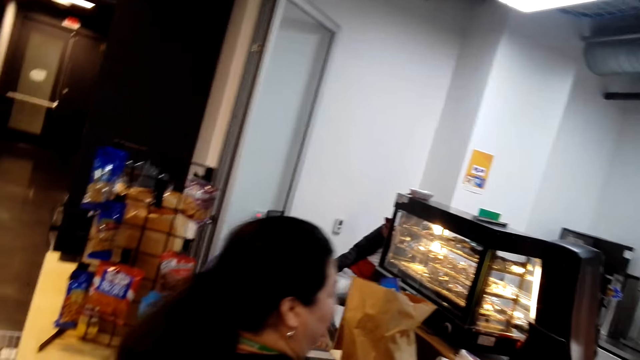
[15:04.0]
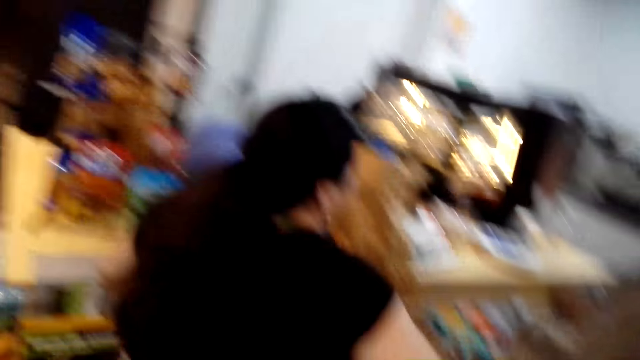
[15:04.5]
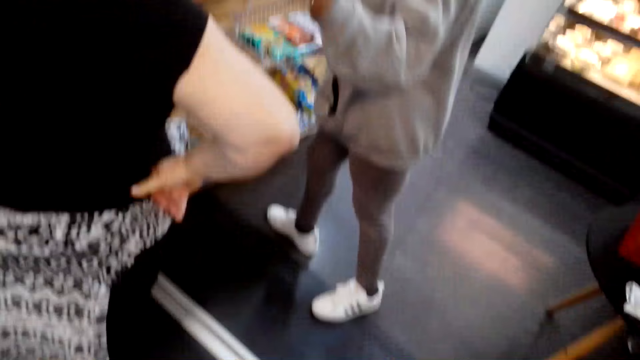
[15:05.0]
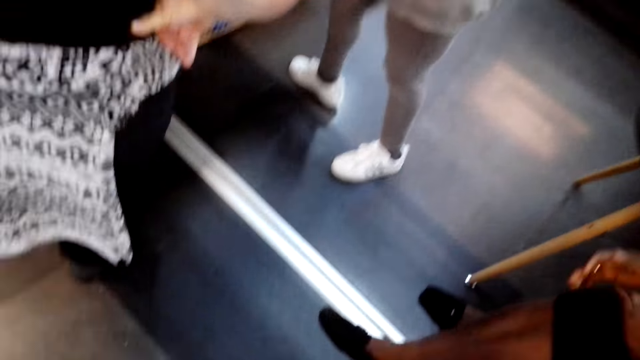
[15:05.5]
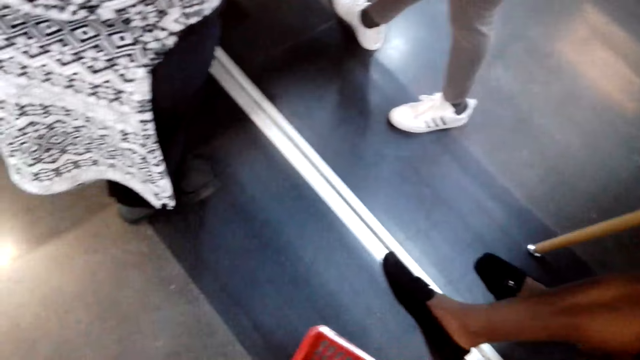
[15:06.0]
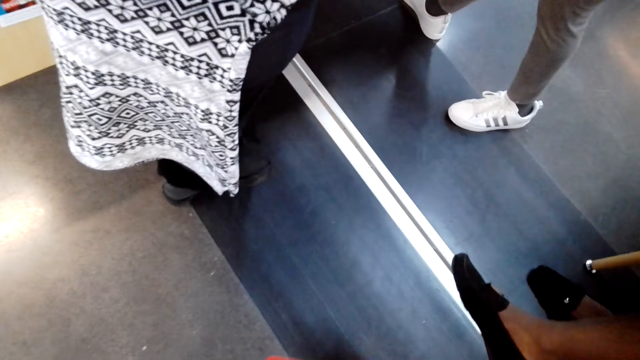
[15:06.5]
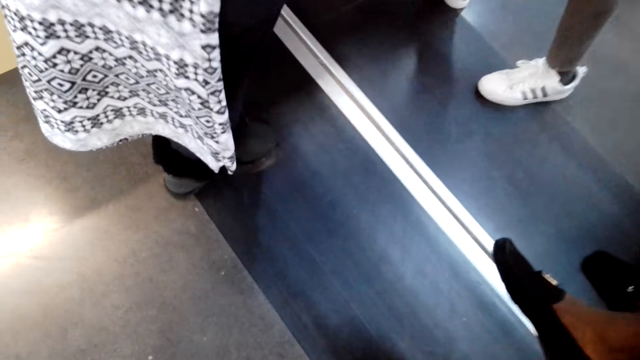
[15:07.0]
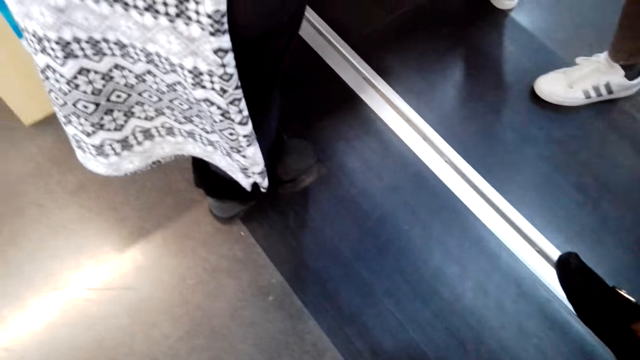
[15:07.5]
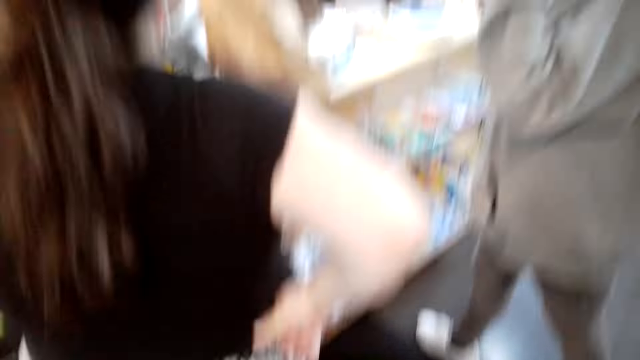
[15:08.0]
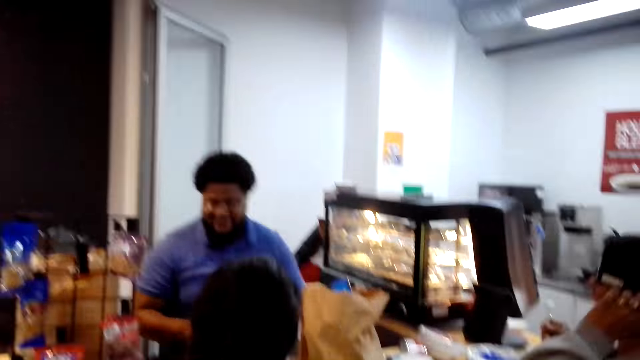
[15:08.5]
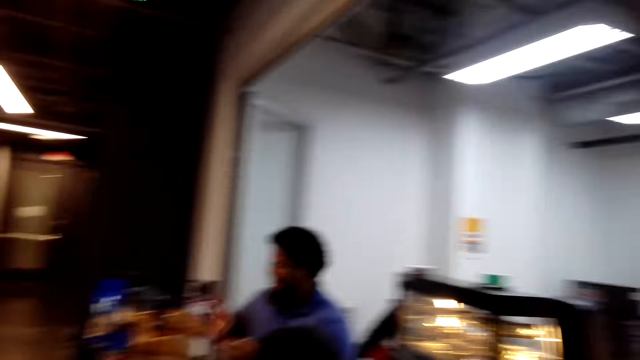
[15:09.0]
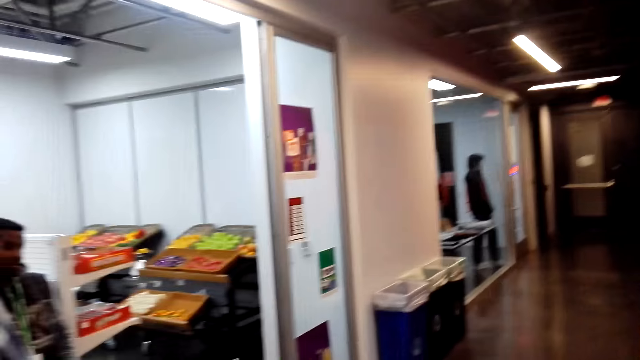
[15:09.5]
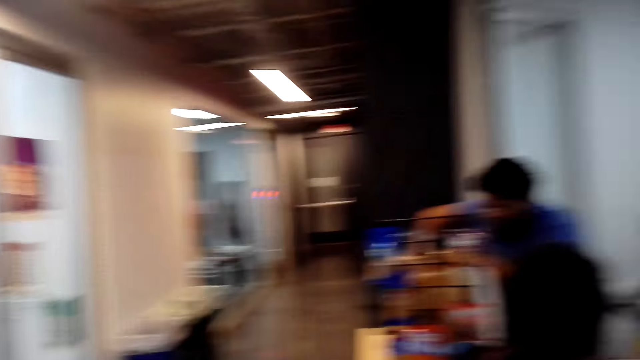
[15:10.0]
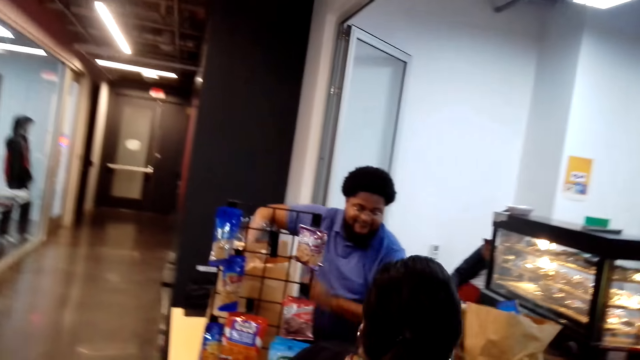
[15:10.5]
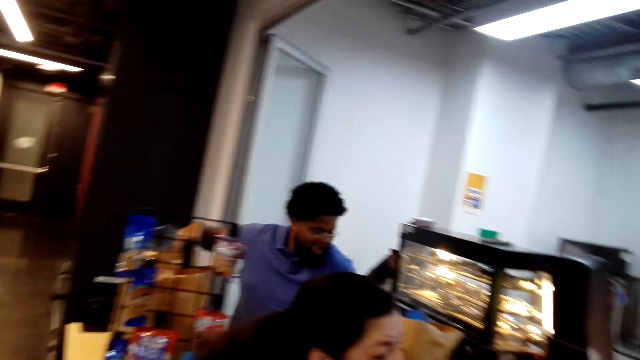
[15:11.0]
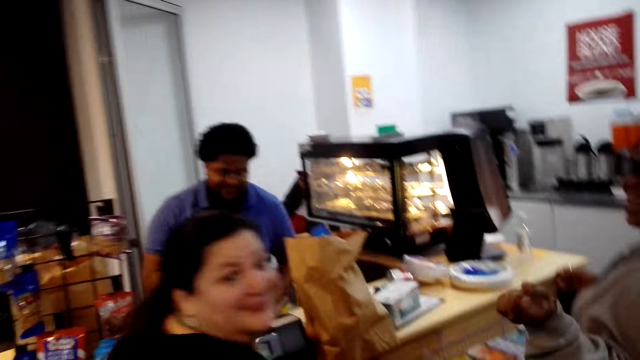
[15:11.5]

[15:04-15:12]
The camera wearer holds the shopping basket.

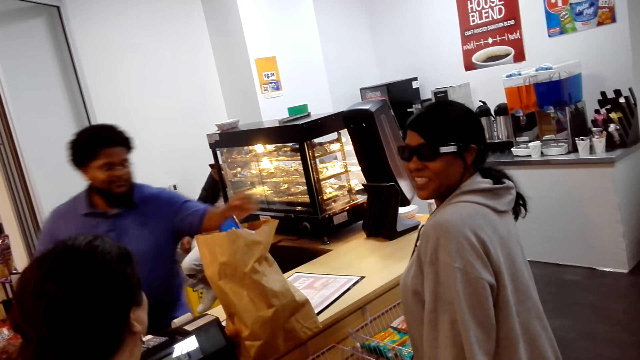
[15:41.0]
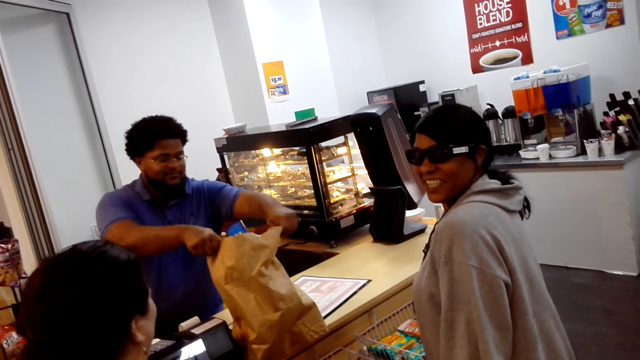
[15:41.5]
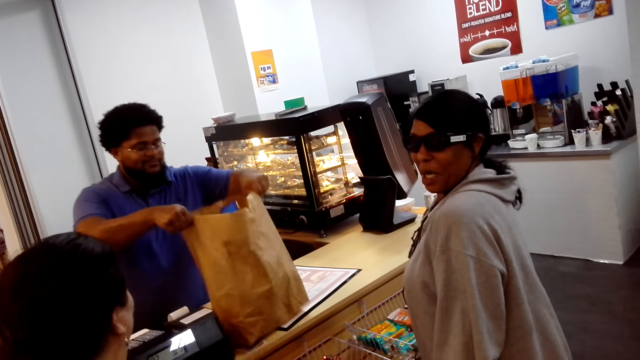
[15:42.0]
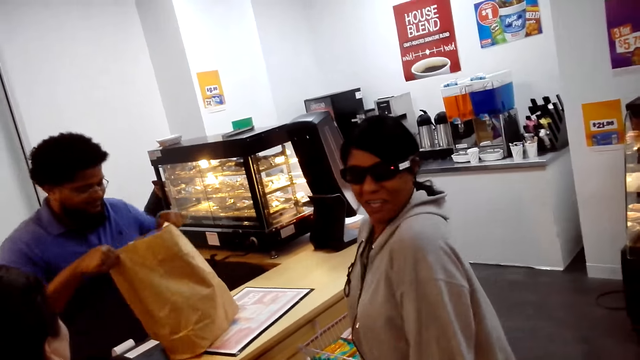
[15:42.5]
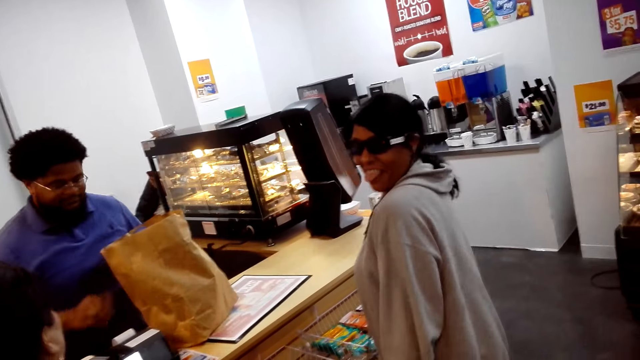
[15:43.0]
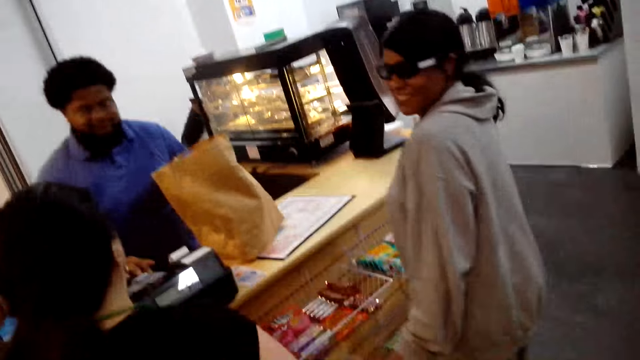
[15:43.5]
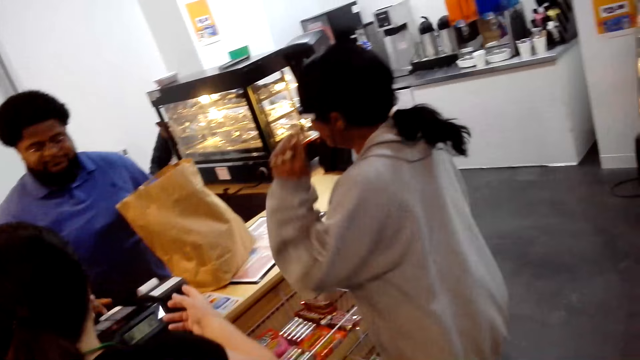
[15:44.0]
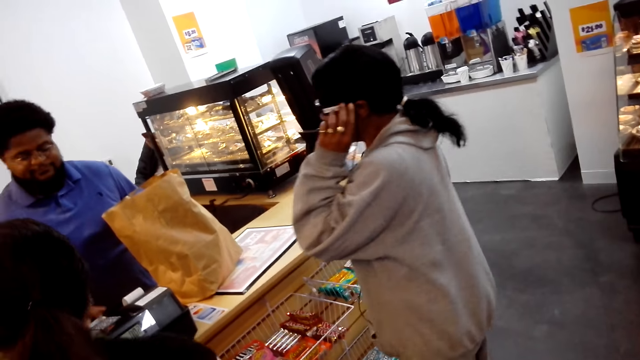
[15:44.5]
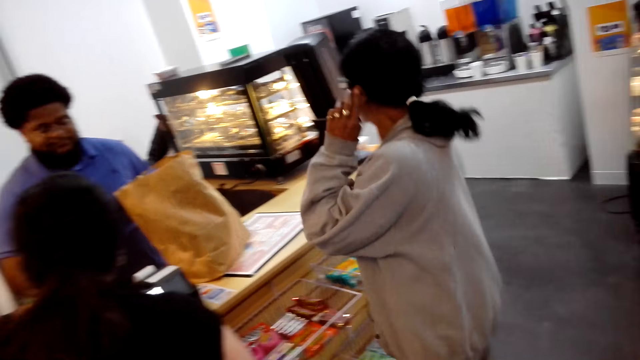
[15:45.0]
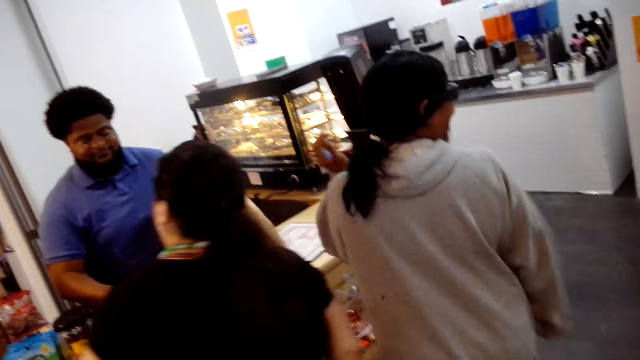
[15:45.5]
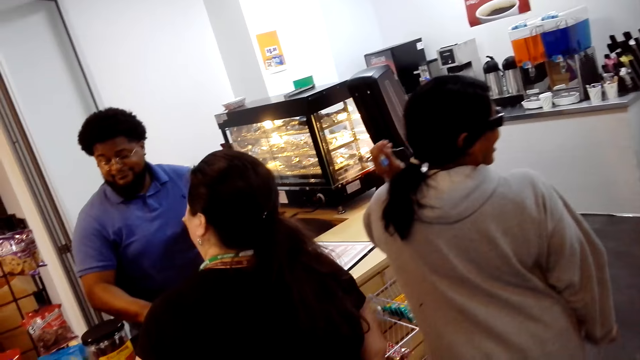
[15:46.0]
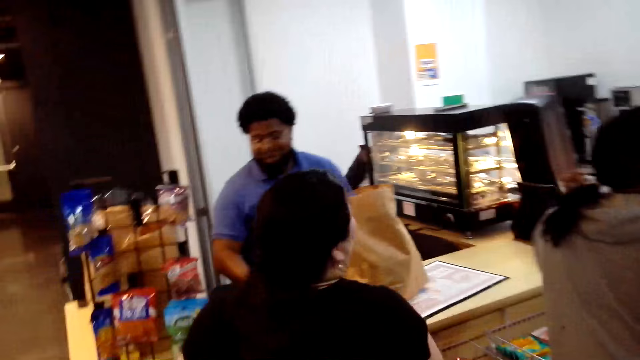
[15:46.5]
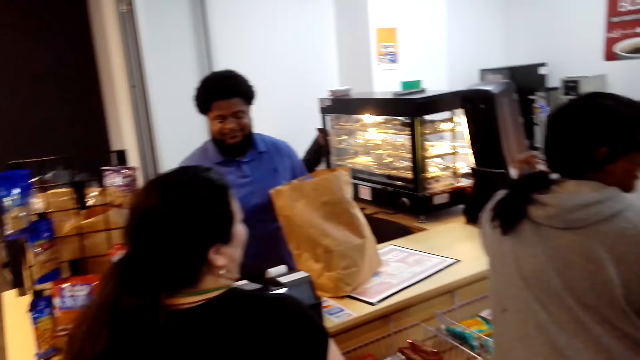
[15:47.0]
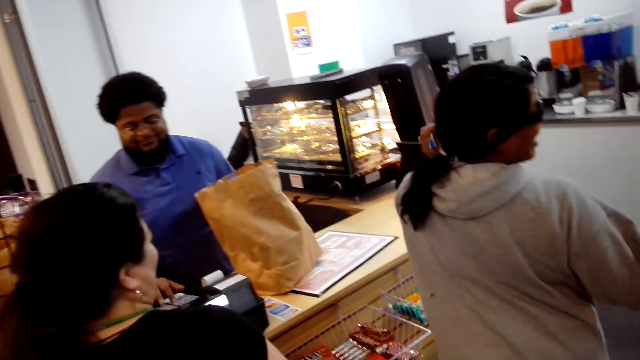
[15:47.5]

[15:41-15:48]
A woman talks to the camera wearer.

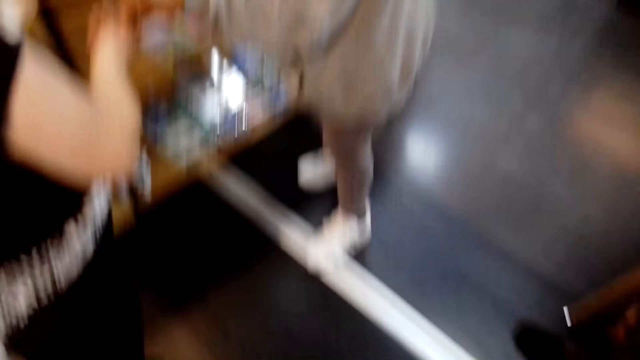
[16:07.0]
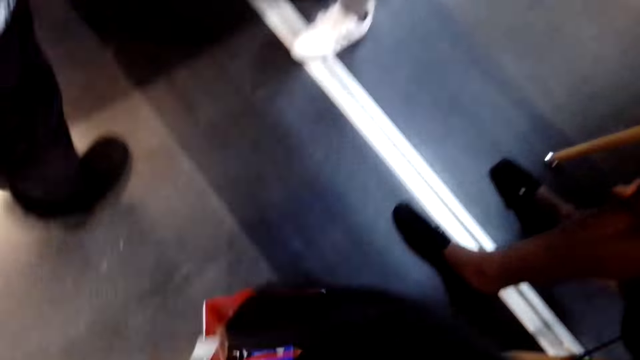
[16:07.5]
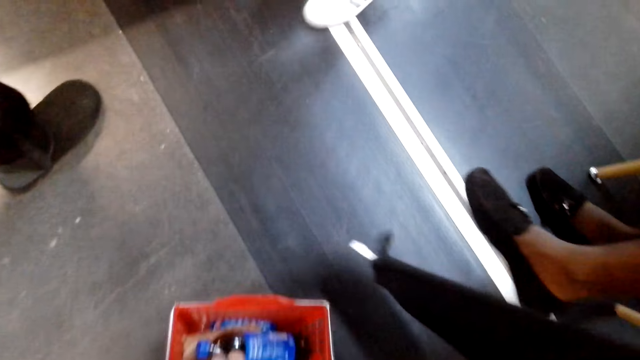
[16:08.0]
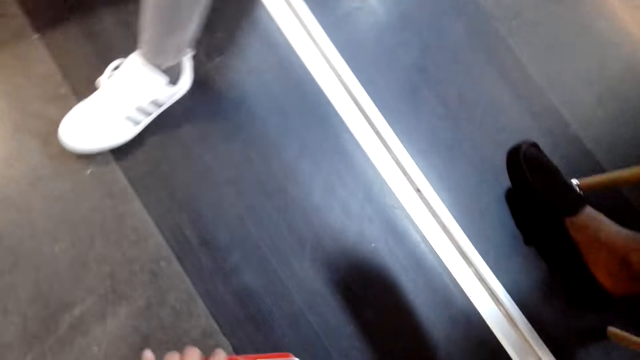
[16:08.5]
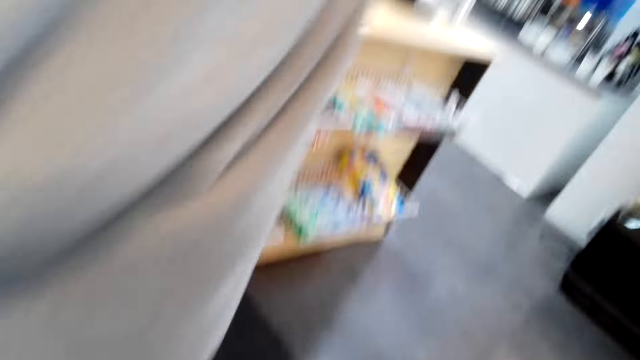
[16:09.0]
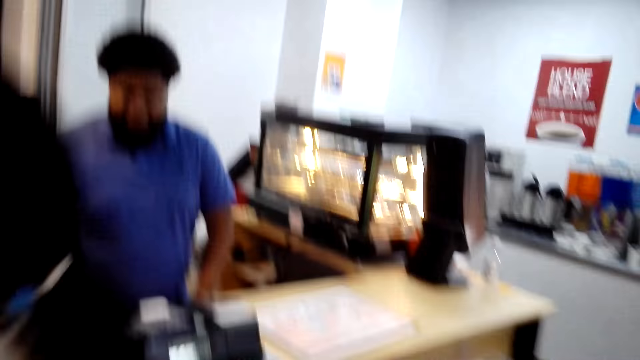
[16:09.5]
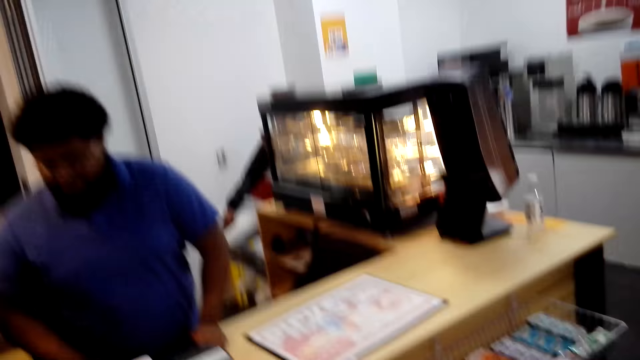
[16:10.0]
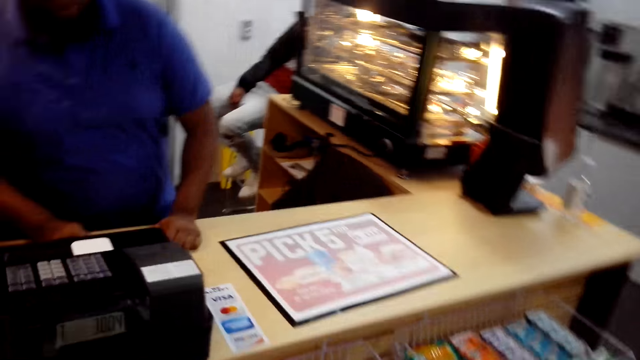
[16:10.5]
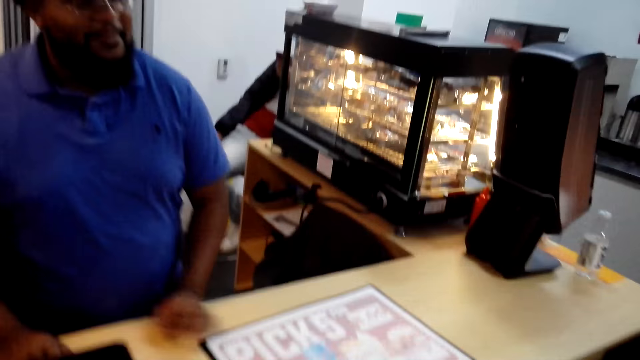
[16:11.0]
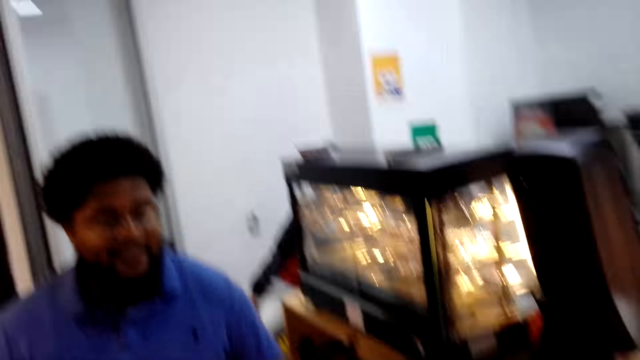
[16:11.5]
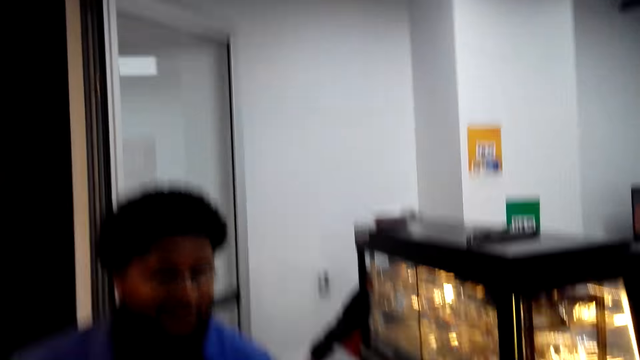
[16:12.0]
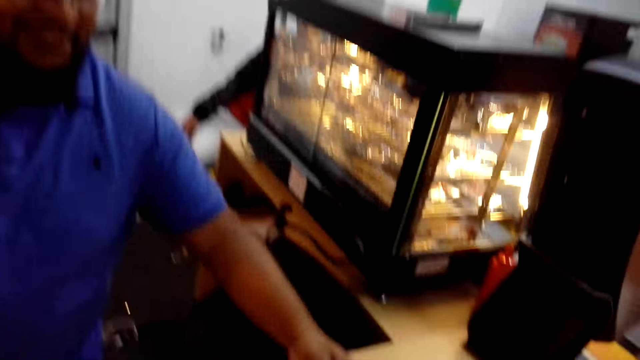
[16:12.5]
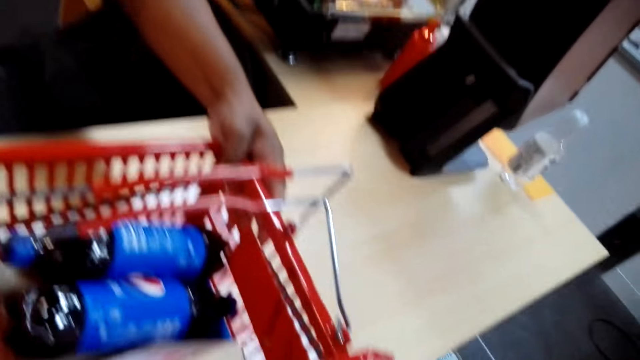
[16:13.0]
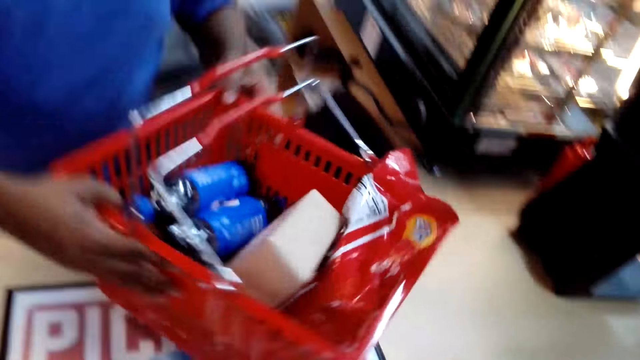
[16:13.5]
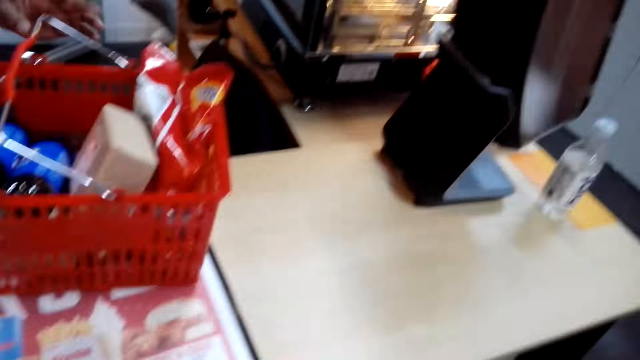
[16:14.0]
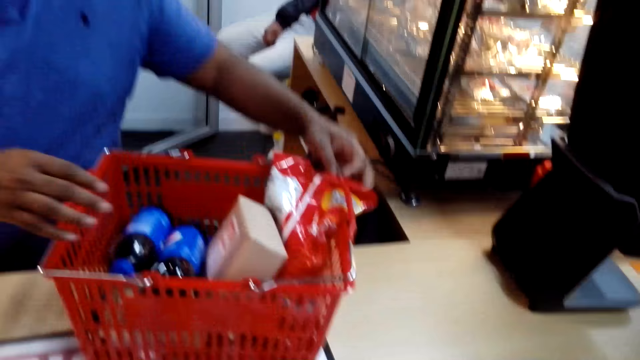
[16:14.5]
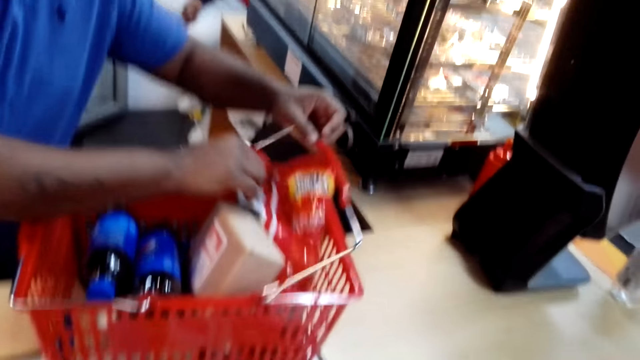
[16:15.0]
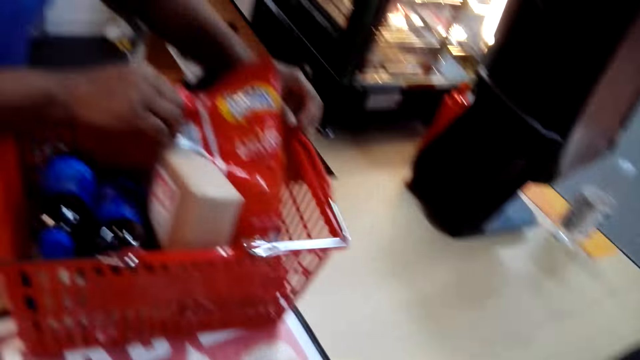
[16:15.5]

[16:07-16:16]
The camera wearer picks up his shopping basket. They walk towards the counter. A man talks to the camera wearer. The camera wearer puts his basket on top of the table. The man pulls the shopping basket towards him. The camera wearer talks to the man.
